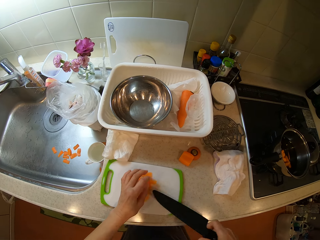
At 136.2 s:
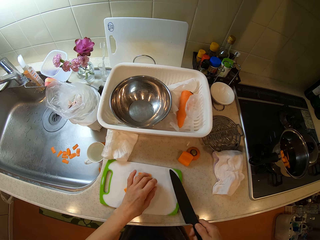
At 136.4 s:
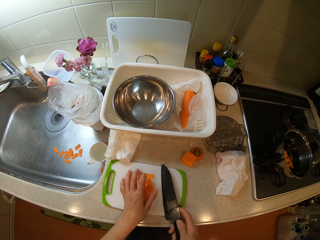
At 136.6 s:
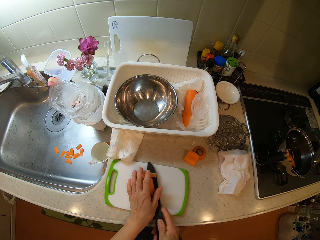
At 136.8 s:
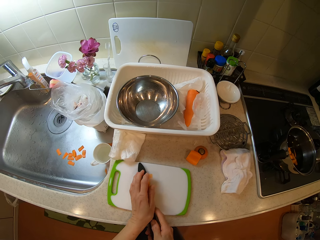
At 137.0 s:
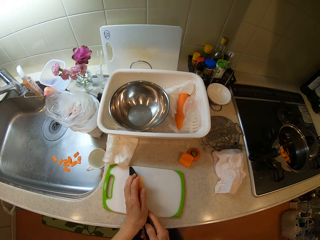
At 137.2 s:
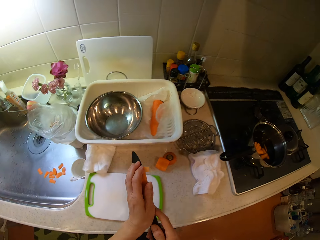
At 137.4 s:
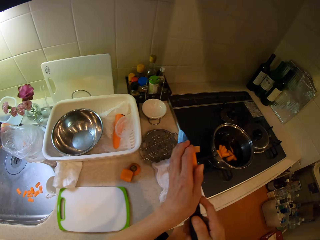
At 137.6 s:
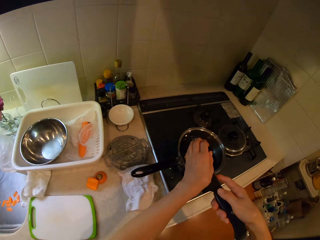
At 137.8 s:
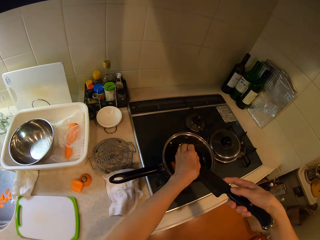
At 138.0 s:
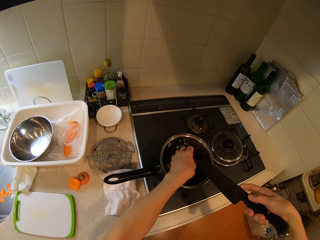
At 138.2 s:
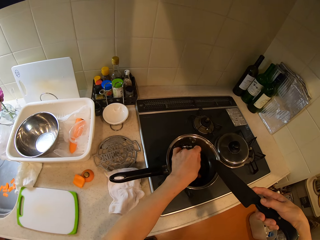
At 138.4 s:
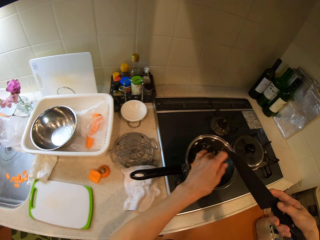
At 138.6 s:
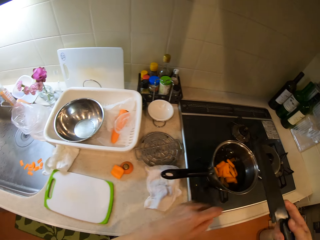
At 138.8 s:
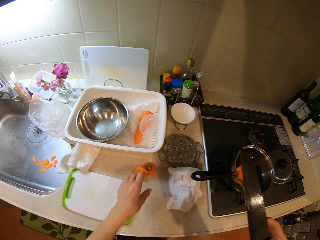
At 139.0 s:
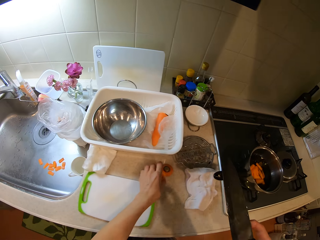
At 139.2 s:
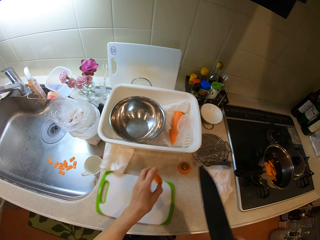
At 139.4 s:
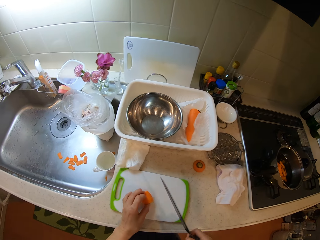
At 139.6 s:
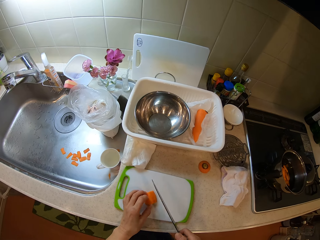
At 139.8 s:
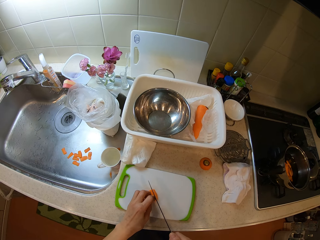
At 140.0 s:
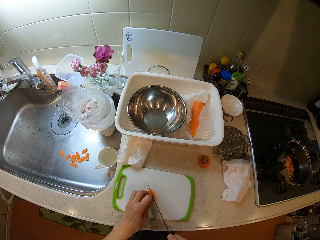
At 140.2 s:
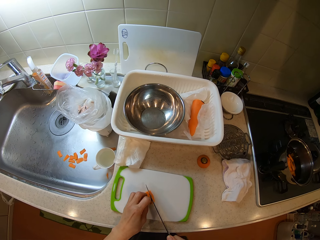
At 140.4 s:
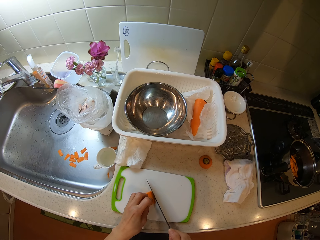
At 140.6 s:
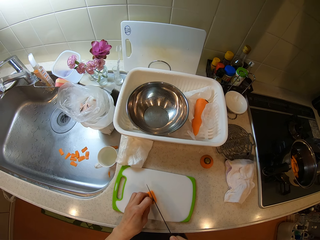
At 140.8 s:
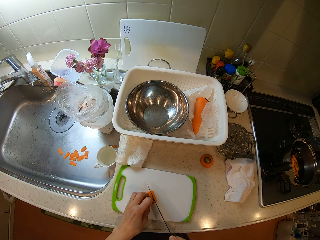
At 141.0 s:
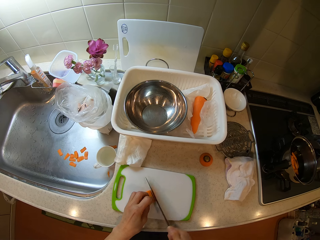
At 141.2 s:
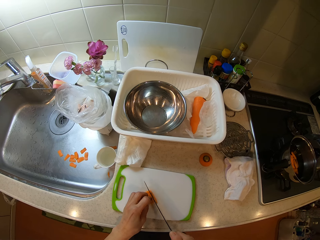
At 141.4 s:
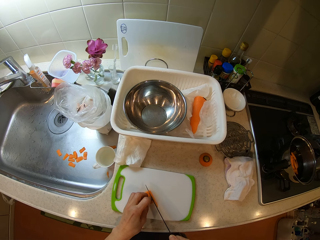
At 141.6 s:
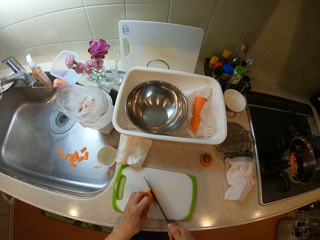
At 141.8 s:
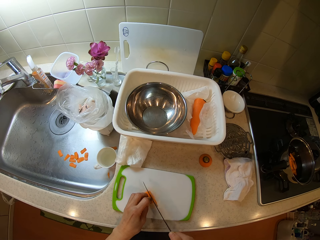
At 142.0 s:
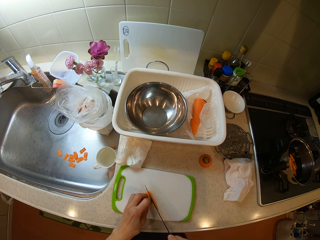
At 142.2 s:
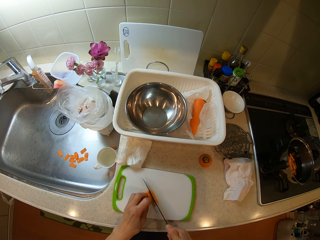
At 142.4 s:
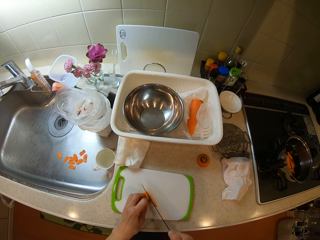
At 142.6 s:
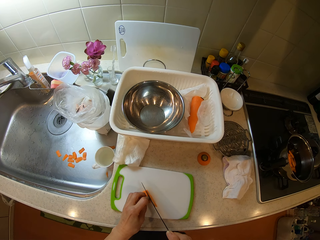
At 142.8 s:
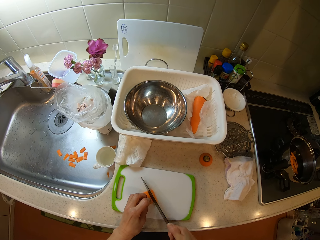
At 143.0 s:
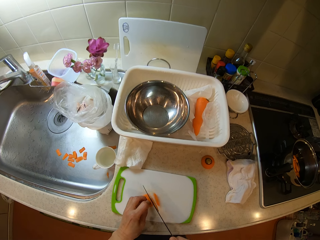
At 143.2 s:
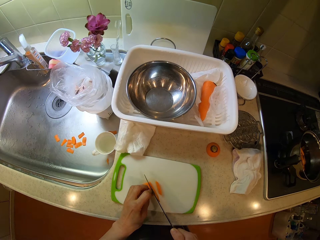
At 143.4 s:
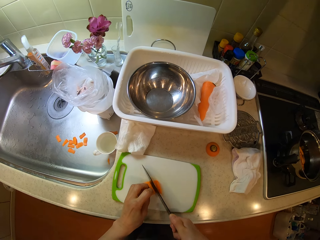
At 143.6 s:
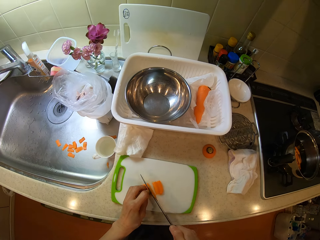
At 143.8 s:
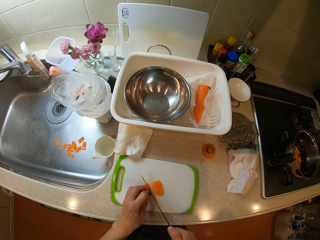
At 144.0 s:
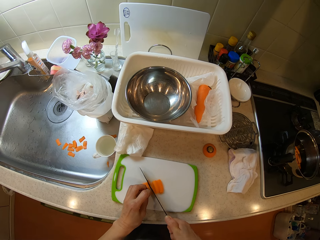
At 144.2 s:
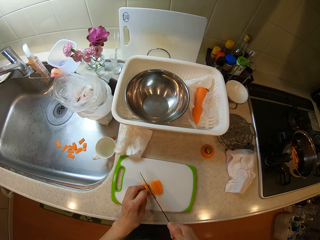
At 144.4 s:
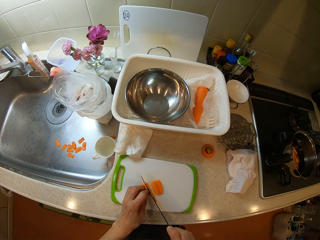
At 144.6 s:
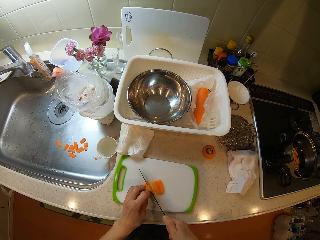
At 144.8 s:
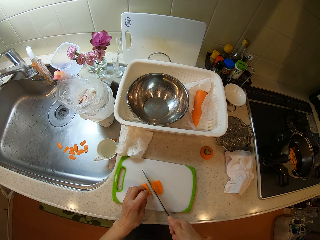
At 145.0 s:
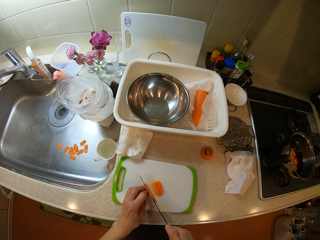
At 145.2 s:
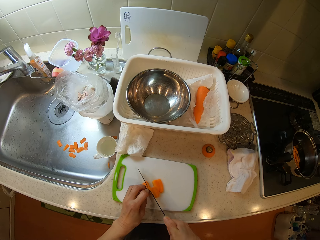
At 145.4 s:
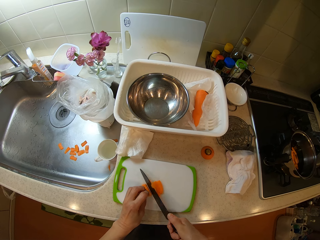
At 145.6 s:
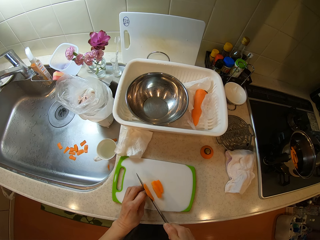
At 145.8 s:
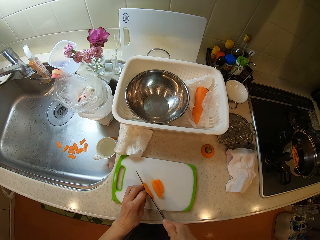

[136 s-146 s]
The camera wearer removes the carrot from the knife. She carries the carrots from the cutting board. She packs the carrot on the tray with her left hand and the knife into the pot on the gas cooker. She picks up the carrot. She moves the carrot from the cabinet to the tray on the cabinet. She holds down the carrot. She slices the carrot on the tray with the knife.

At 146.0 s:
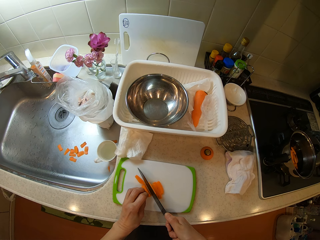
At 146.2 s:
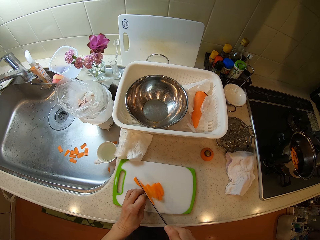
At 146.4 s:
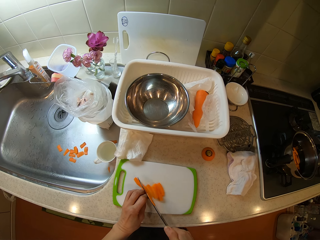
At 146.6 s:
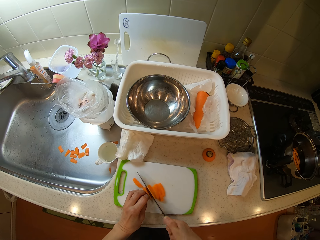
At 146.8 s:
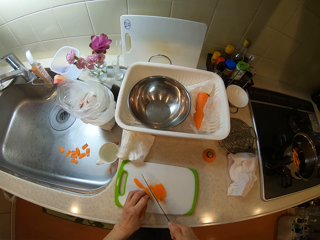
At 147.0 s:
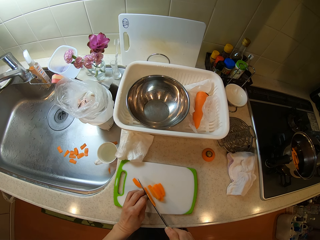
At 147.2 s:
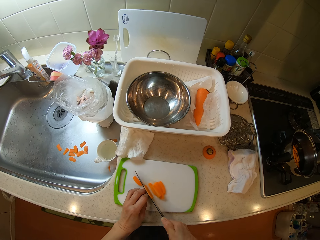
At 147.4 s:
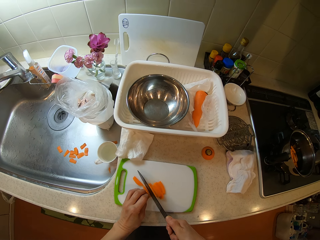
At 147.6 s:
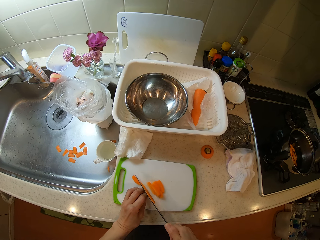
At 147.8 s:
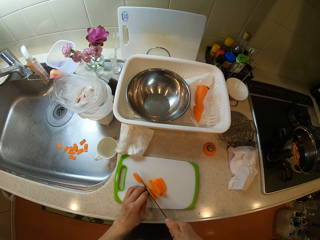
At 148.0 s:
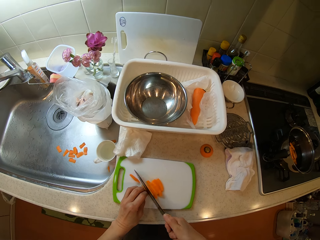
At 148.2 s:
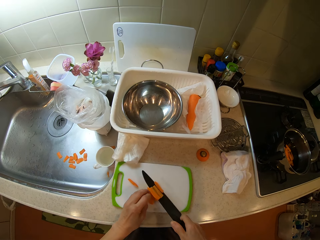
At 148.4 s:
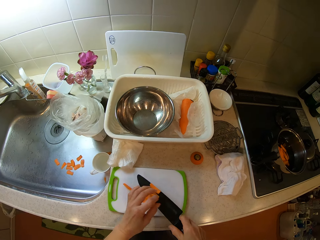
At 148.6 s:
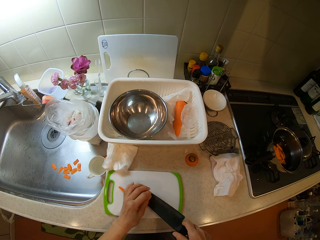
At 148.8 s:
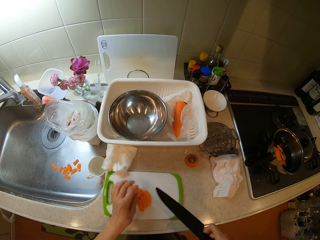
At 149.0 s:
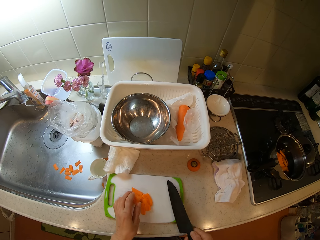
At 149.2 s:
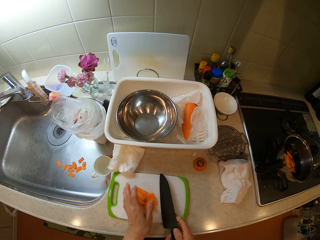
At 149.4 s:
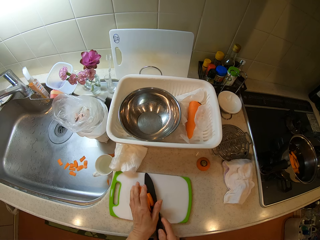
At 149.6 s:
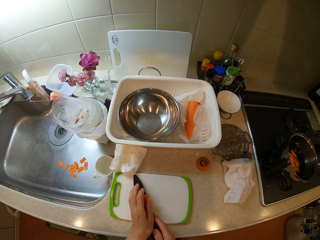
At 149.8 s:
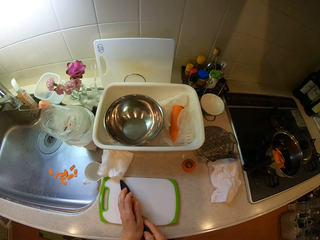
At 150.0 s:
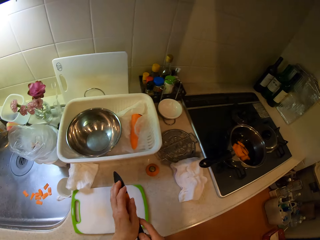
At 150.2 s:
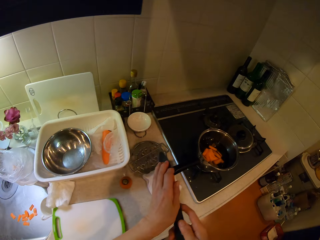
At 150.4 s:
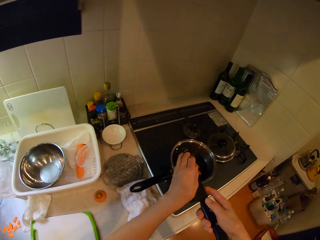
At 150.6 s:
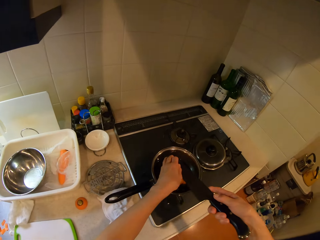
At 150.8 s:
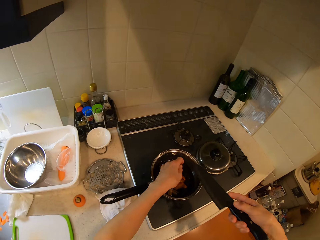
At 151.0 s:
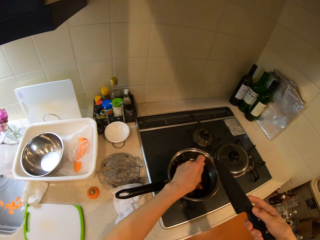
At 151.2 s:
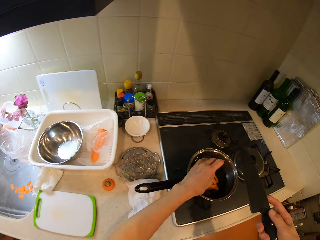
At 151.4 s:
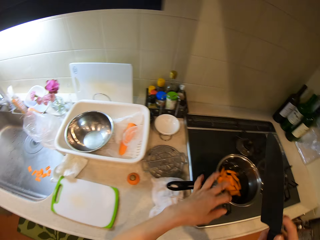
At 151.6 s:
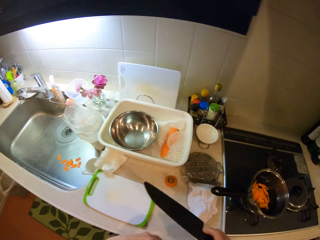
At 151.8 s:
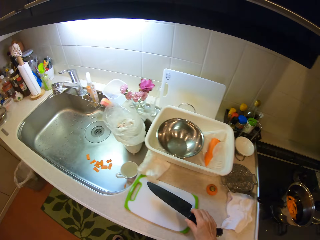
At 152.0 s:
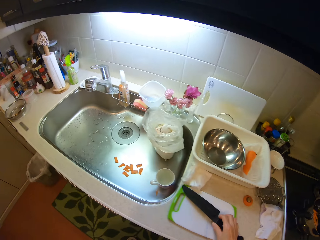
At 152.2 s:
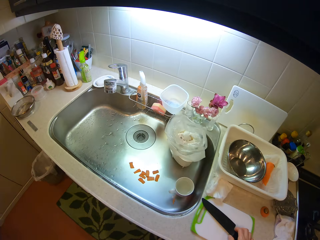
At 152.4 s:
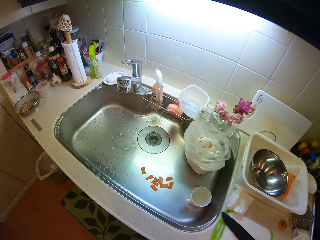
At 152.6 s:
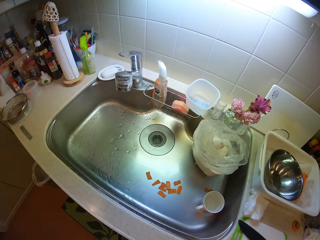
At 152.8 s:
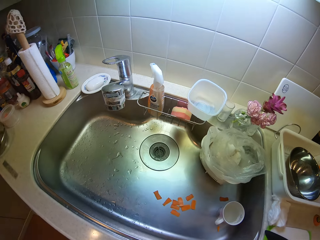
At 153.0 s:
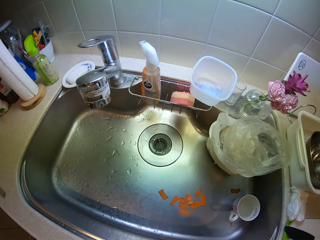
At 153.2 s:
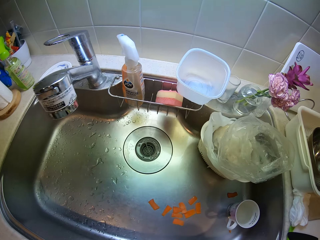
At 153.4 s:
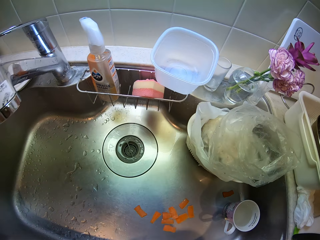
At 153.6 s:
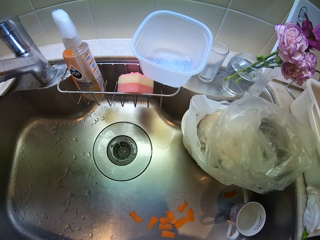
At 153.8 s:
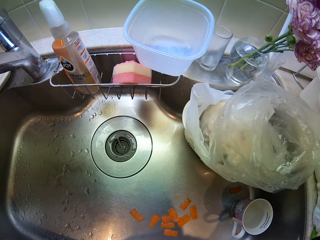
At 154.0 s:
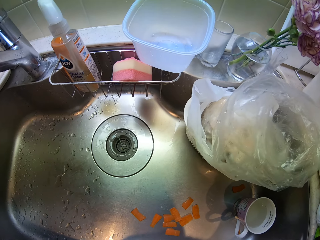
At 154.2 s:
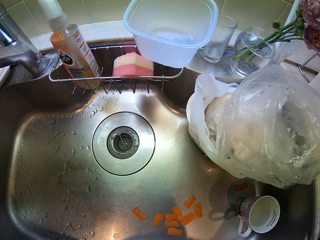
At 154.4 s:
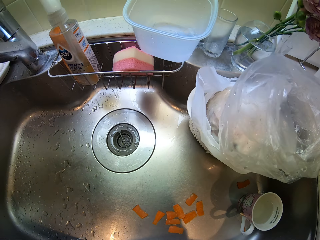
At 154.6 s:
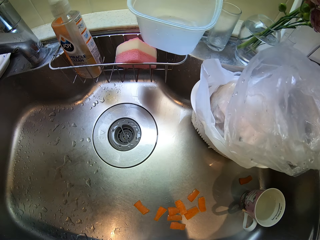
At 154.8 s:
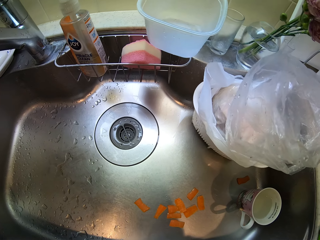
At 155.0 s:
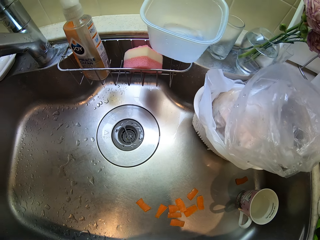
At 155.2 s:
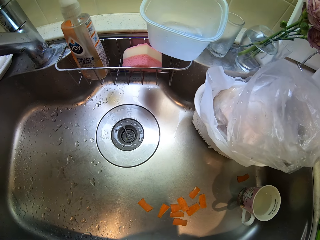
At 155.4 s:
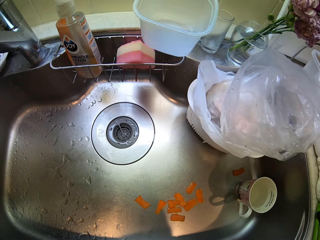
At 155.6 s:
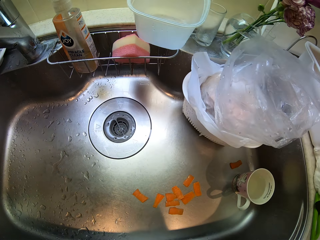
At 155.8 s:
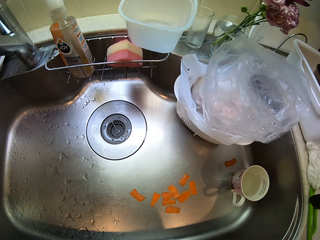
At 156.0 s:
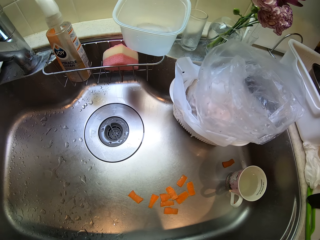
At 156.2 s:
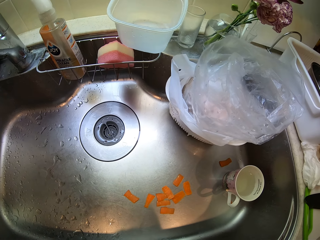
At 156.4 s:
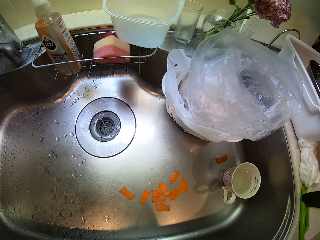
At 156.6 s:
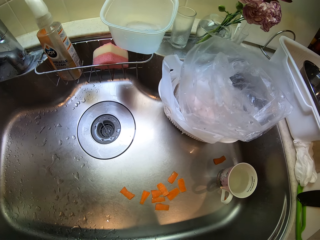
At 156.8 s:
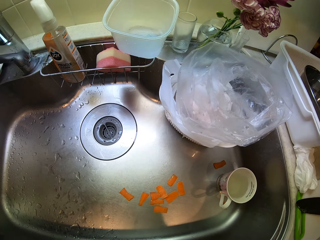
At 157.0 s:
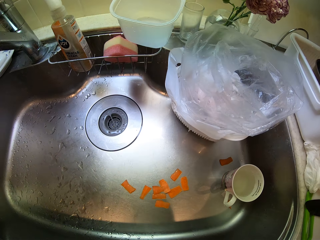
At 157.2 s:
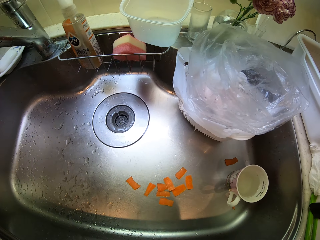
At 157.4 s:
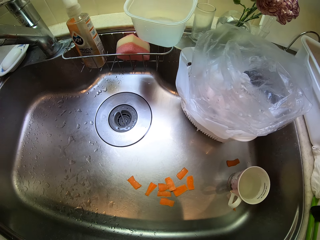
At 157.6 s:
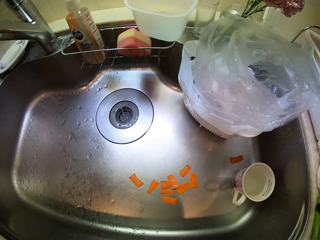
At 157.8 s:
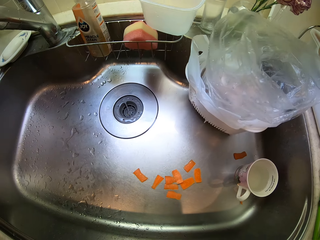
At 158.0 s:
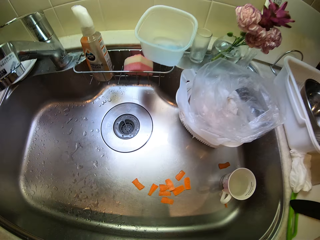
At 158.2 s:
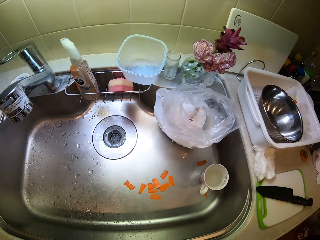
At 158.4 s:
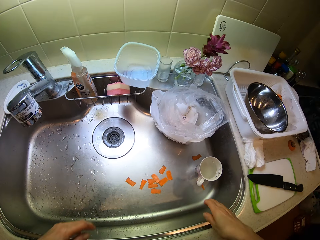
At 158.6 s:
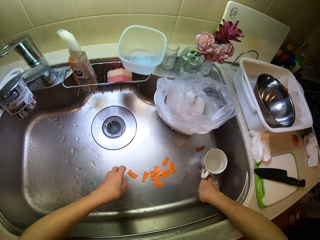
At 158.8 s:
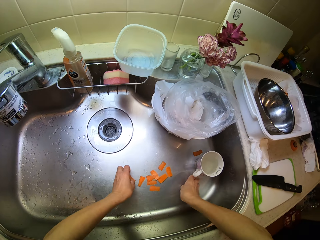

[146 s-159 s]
The camera wearer removes the carrot from the knife. She packs the carrot on the tray with her left hand and the knife into the pot on the gas cooker. She carries the carrots from the cutting board. She drops the knife on the tray on the cabinet. She looks inside the sink.
